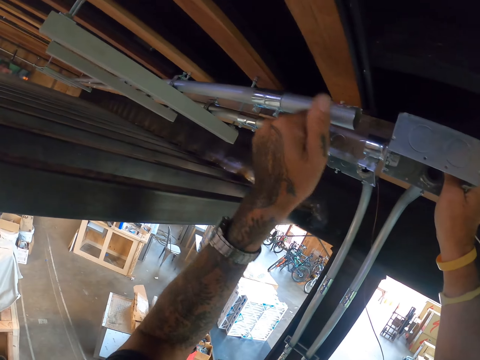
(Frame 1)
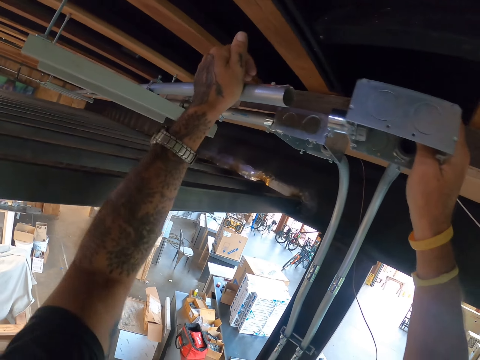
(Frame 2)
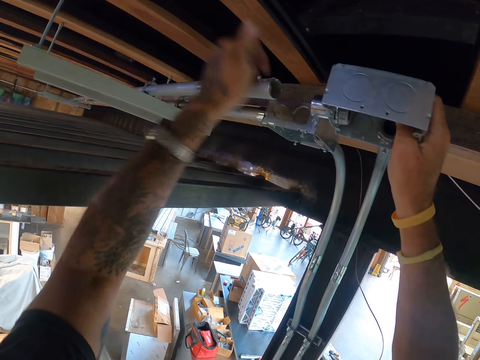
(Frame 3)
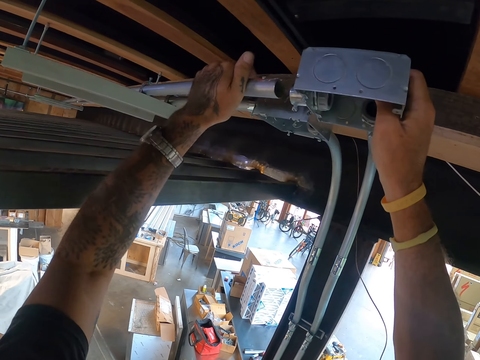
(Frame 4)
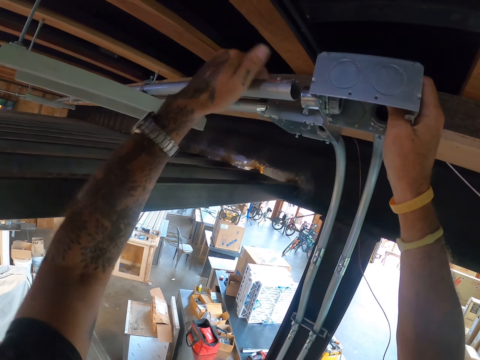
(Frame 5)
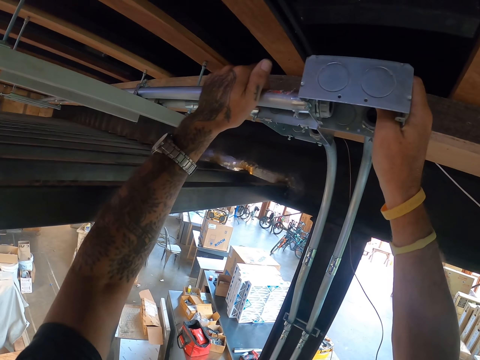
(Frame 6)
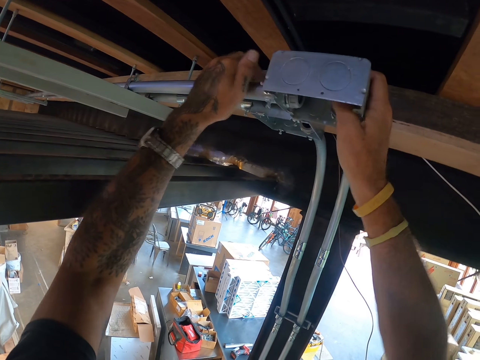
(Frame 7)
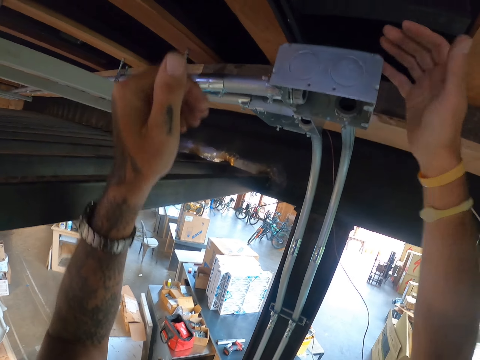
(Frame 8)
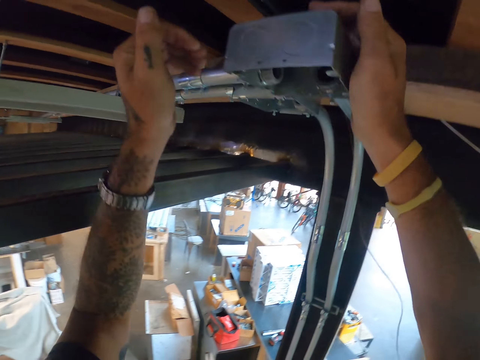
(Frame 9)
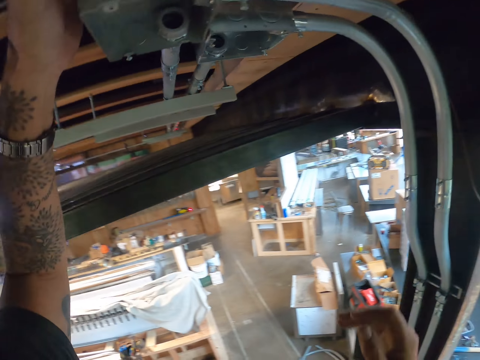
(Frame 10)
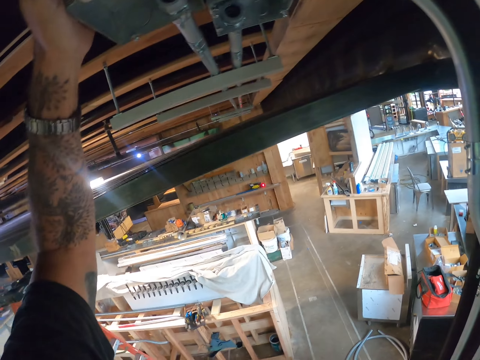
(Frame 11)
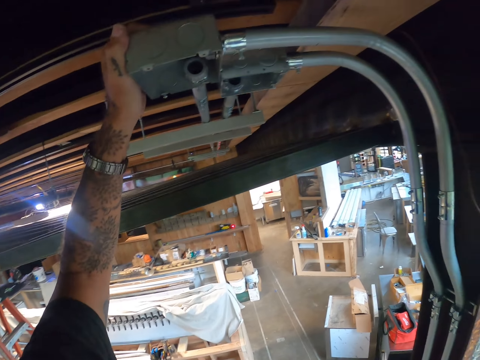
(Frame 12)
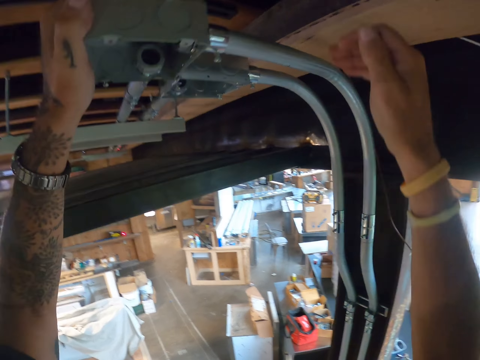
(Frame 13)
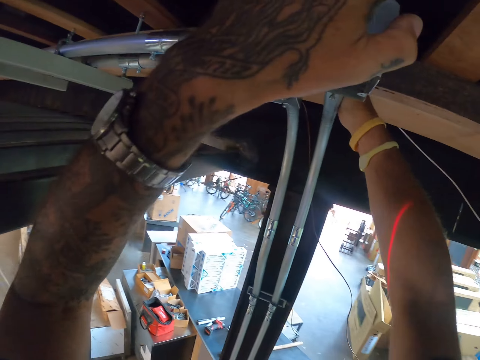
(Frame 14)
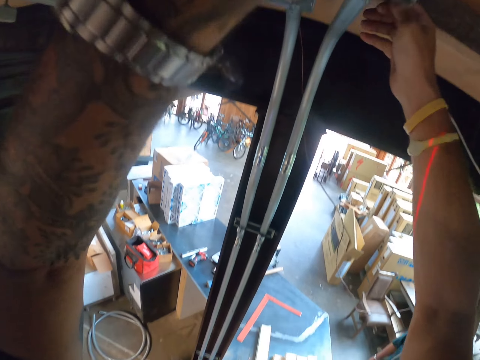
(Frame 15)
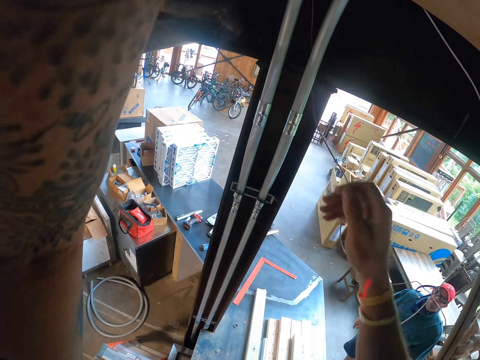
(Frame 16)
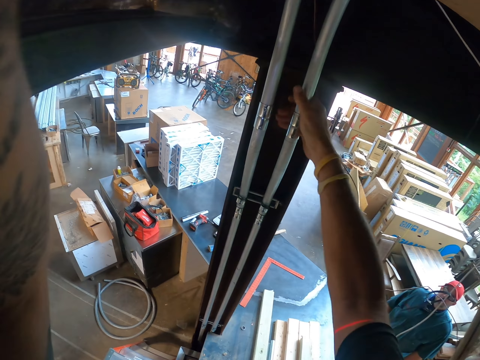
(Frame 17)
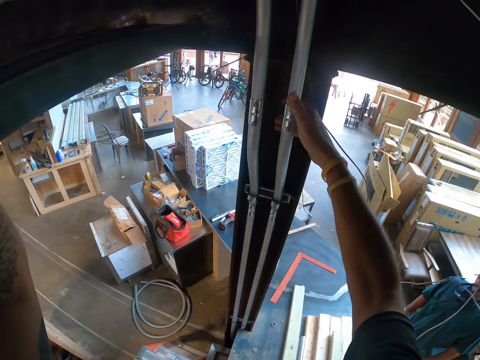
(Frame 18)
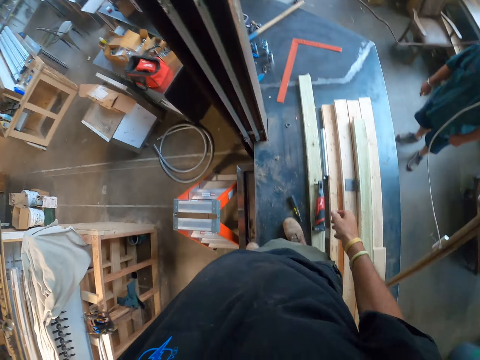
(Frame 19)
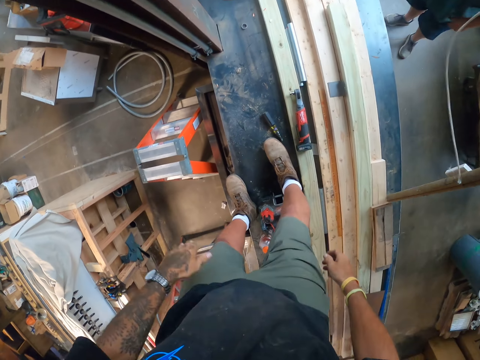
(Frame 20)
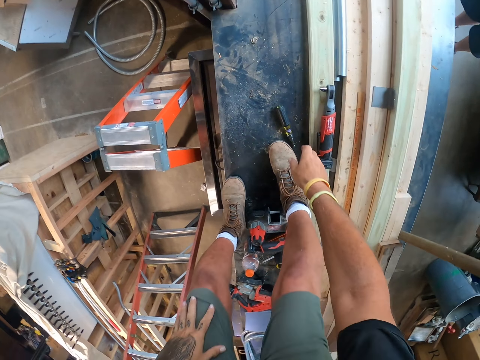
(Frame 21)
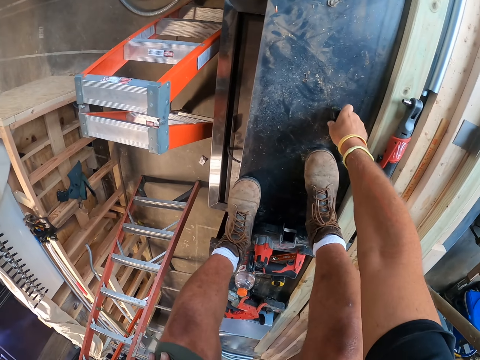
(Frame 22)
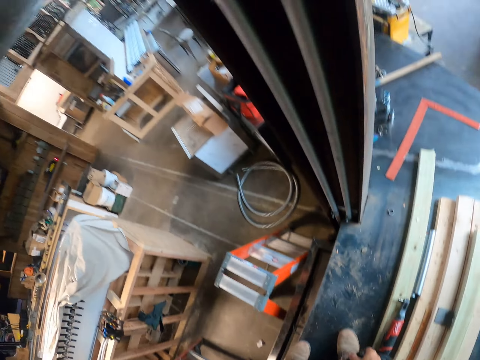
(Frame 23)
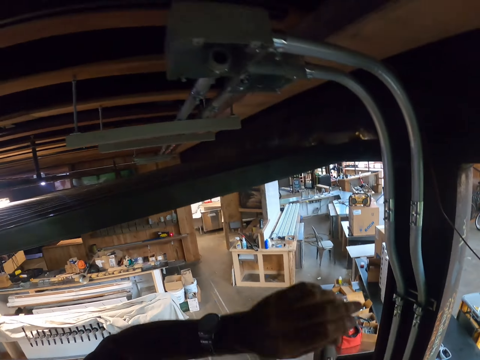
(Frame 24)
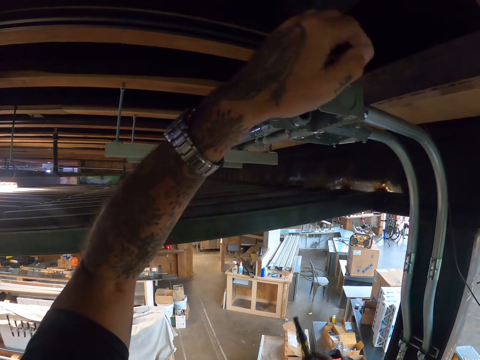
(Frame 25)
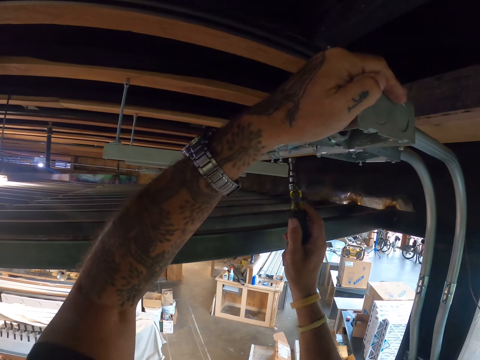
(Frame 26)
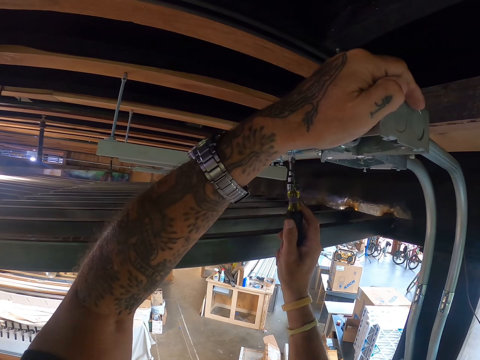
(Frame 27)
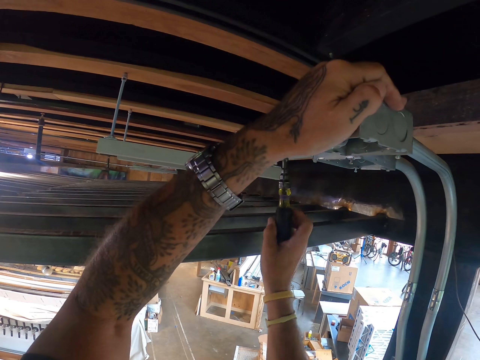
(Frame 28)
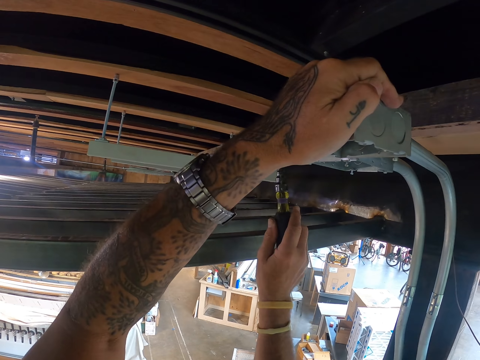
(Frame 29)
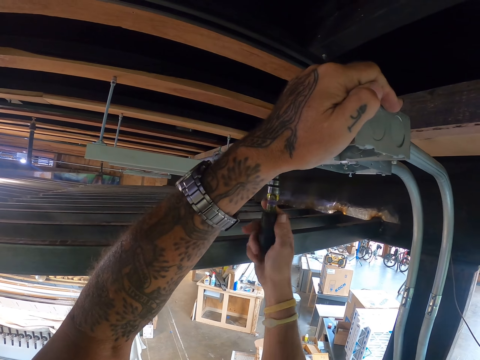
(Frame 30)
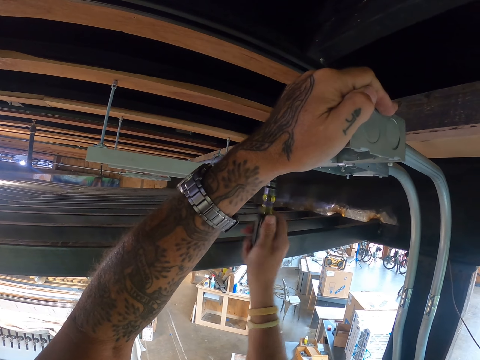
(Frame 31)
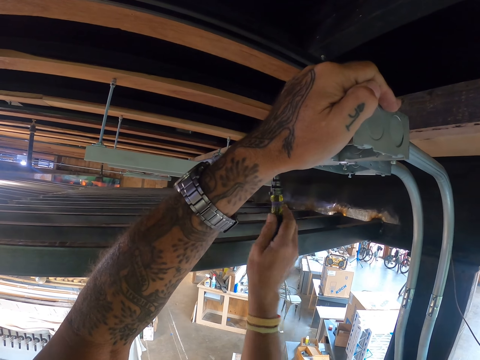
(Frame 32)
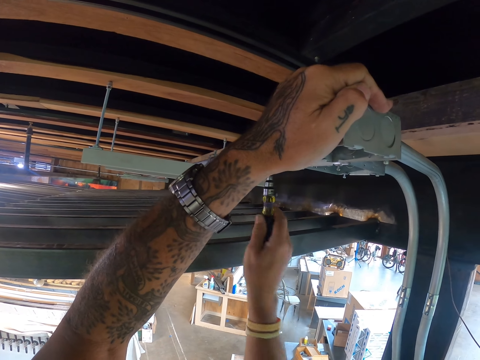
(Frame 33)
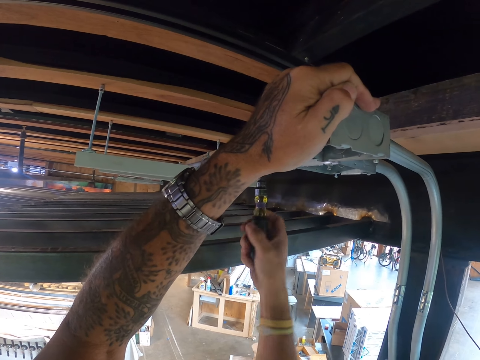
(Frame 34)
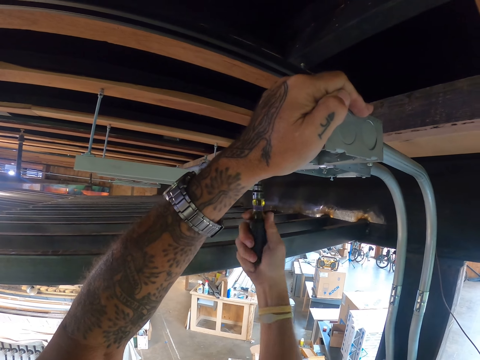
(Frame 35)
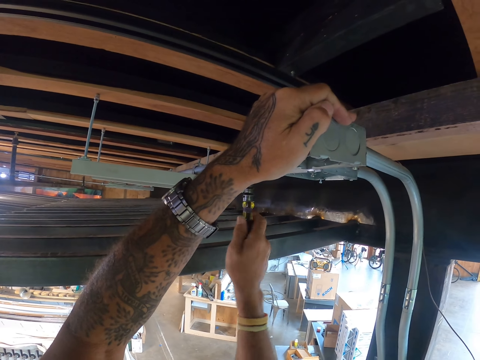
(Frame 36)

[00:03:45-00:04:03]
The camera wearer picks up the screwdriver. They screw the screws in.

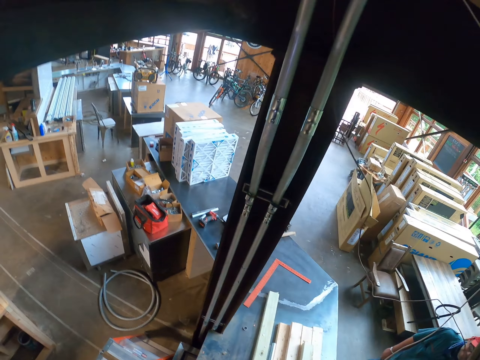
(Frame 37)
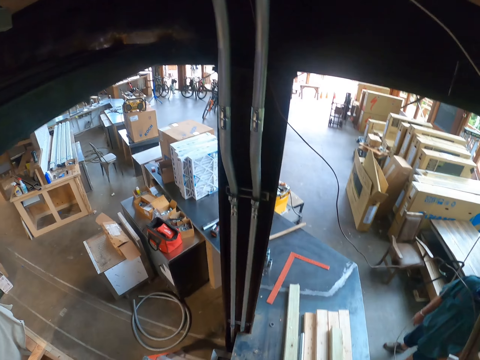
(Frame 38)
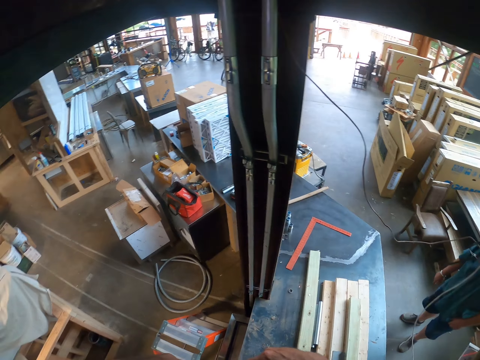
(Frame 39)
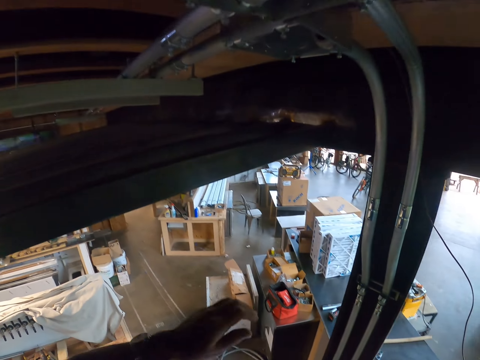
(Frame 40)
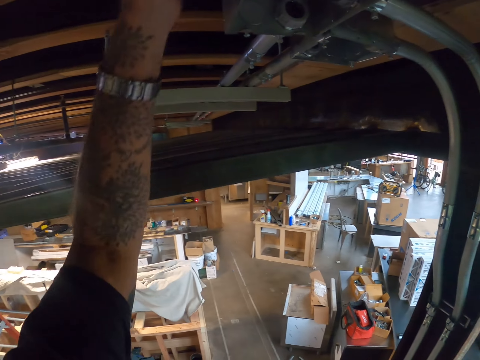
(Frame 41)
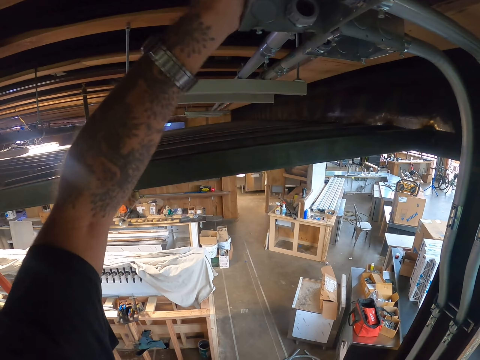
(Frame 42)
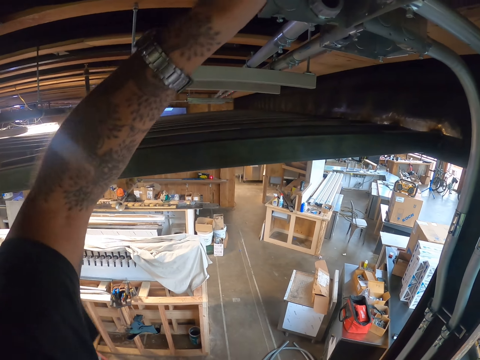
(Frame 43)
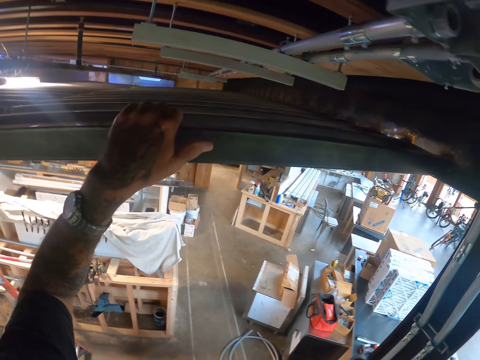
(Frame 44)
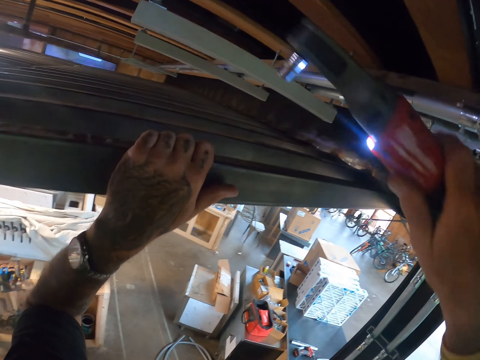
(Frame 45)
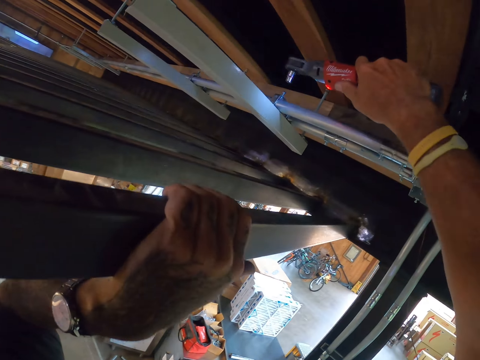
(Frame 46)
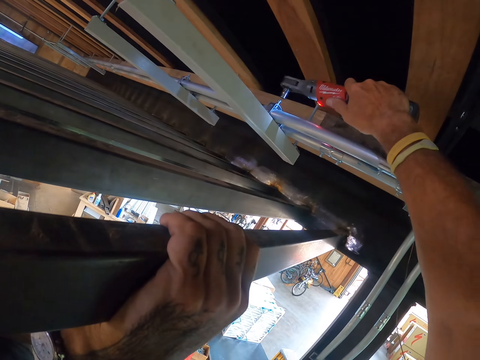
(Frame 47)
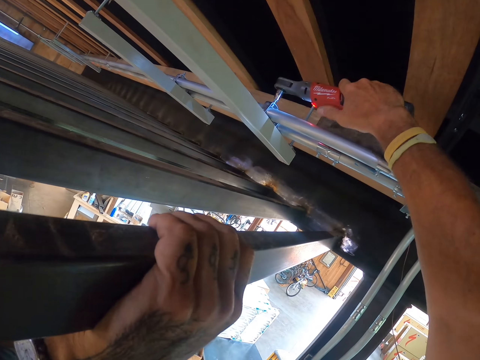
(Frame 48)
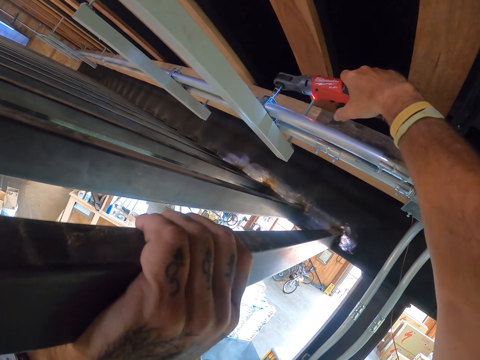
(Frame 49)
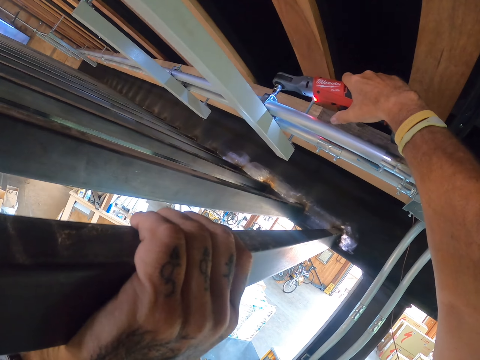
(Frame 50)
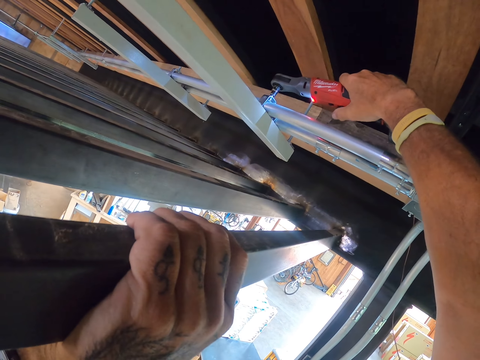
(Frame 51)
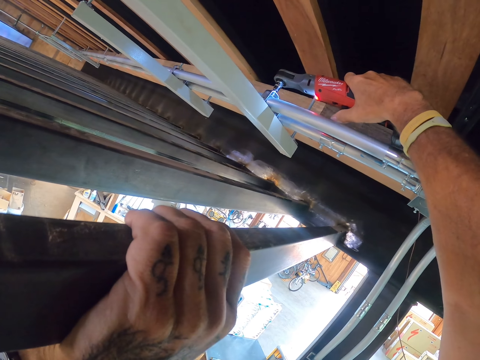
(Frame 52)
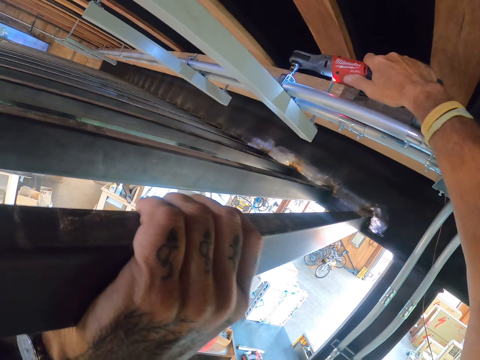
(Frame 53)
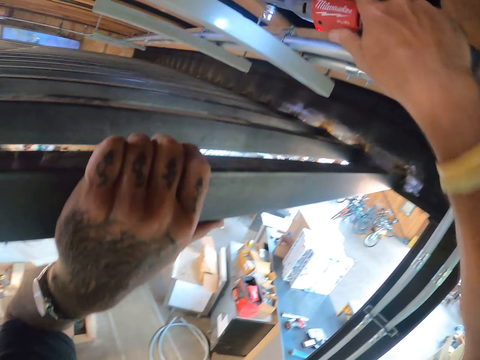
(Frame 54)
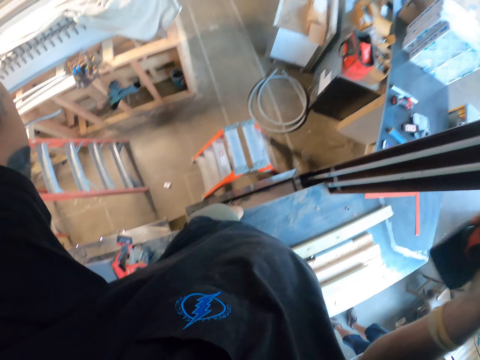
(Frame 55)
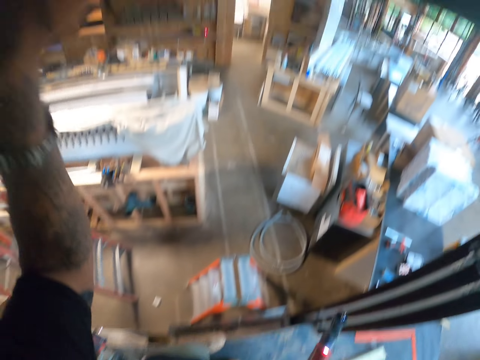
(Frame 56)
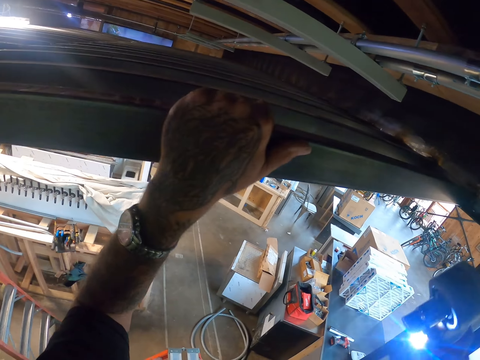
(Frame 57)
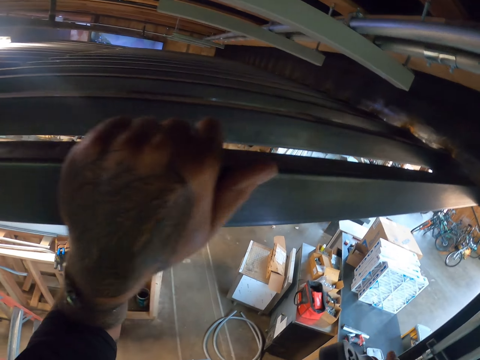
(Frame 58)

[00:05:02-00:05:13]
The camera wearer hits the roof with his hand. He adjusts the pipe joint. He drives a screw with the screwdriver machine. He cuts the pipe screw with the pipe cutter.
